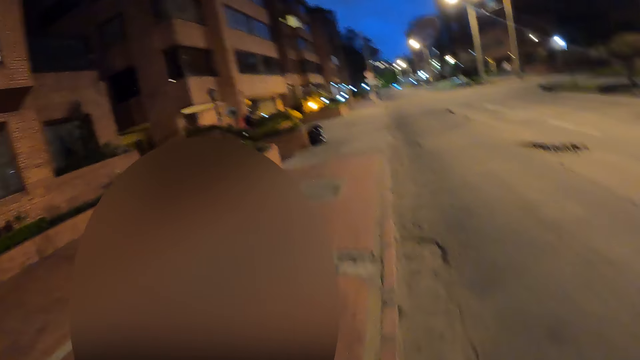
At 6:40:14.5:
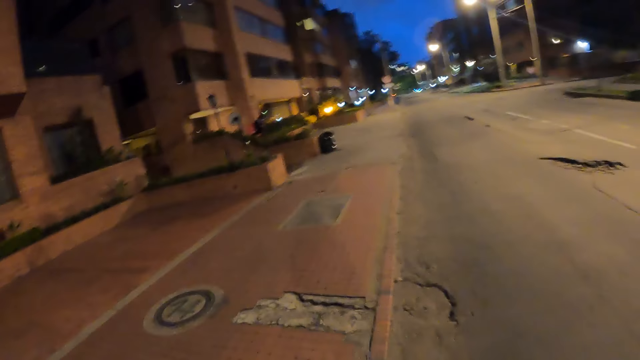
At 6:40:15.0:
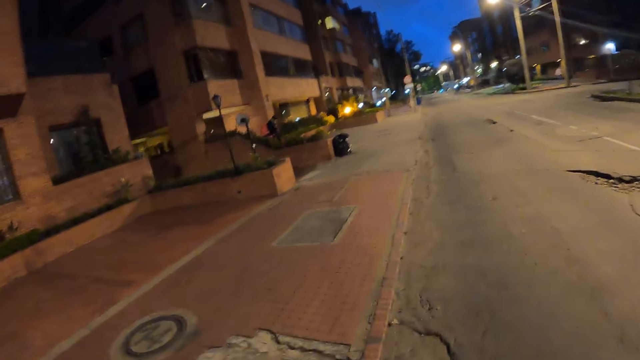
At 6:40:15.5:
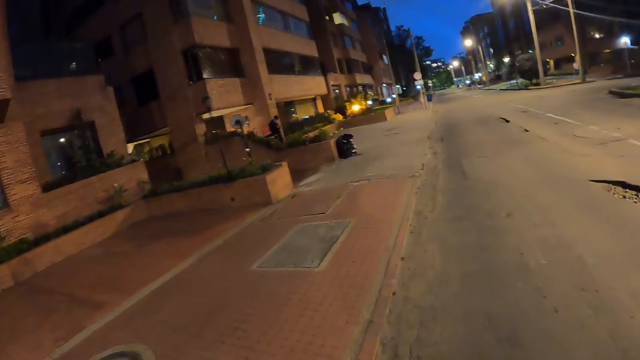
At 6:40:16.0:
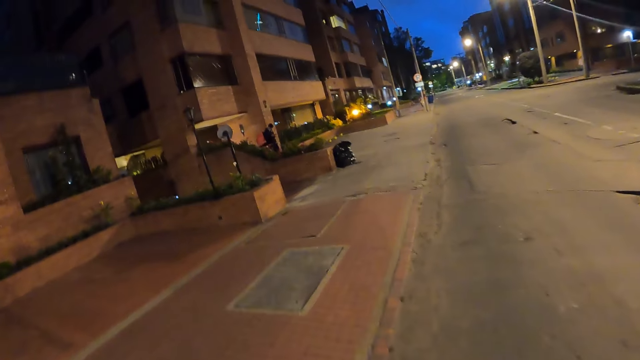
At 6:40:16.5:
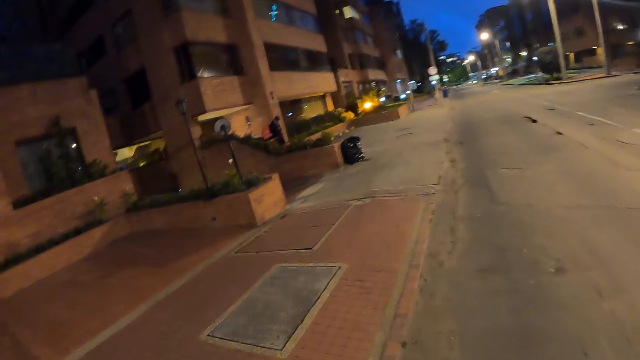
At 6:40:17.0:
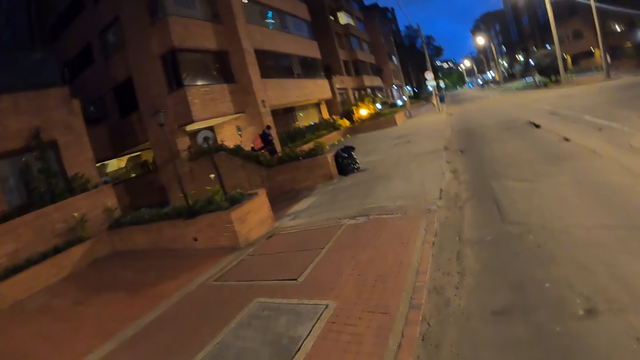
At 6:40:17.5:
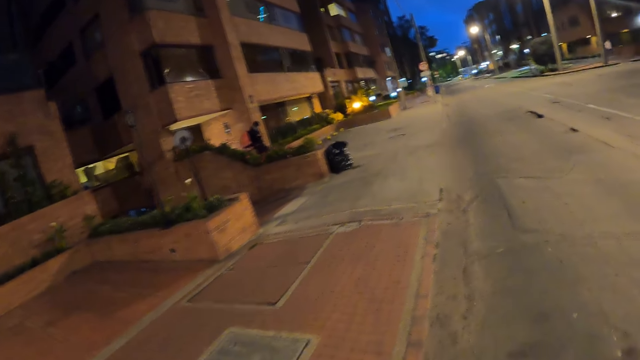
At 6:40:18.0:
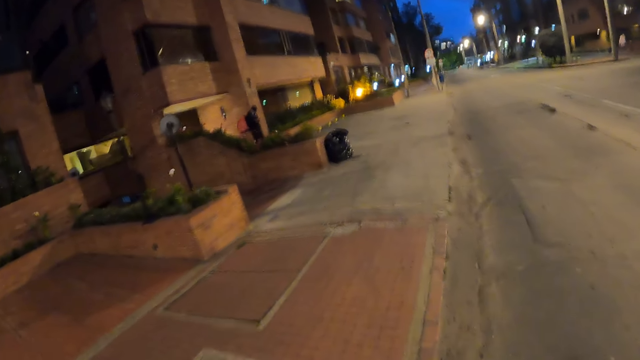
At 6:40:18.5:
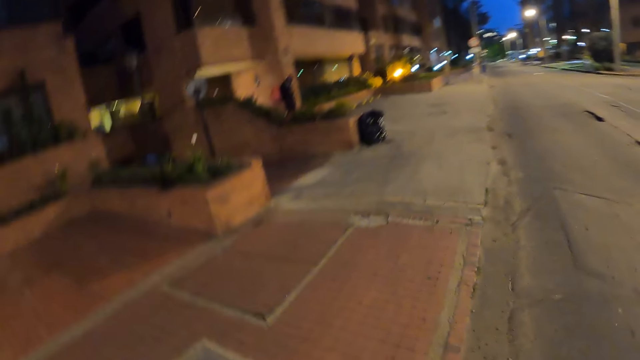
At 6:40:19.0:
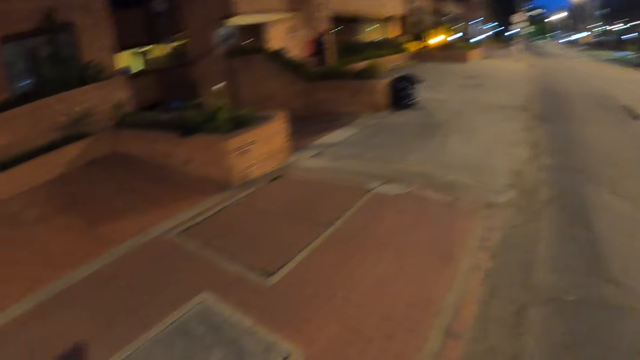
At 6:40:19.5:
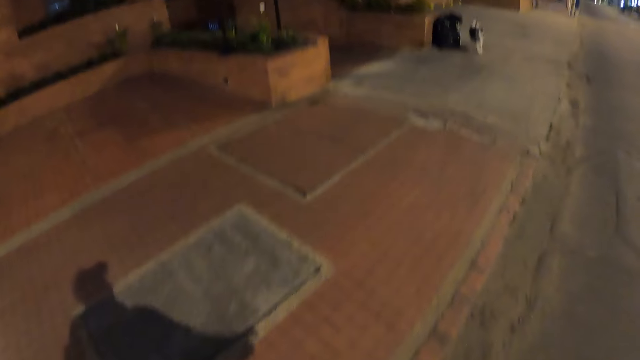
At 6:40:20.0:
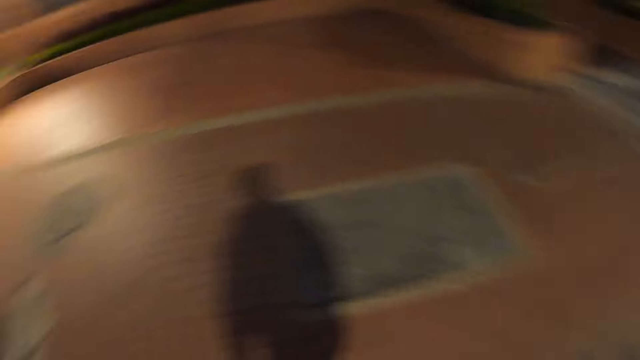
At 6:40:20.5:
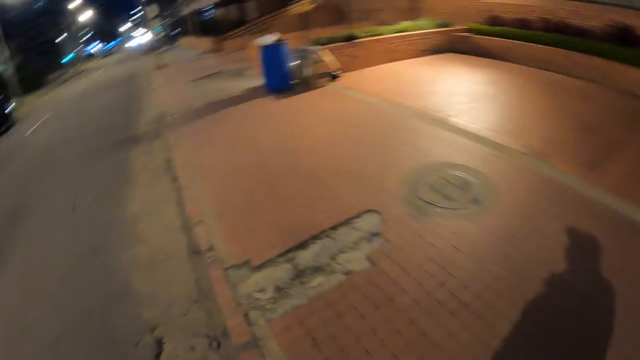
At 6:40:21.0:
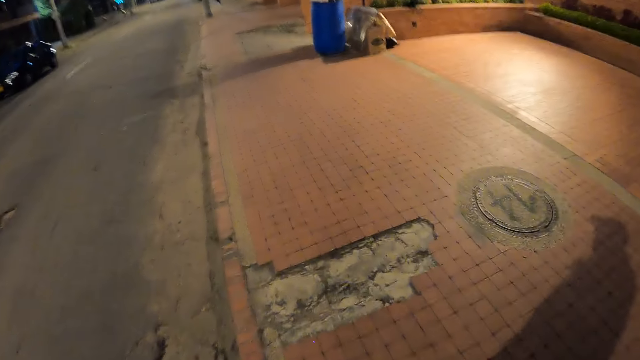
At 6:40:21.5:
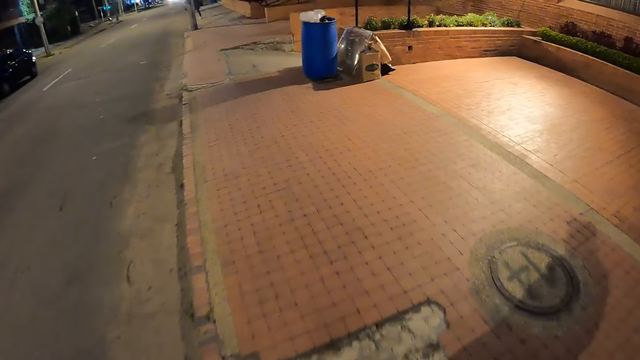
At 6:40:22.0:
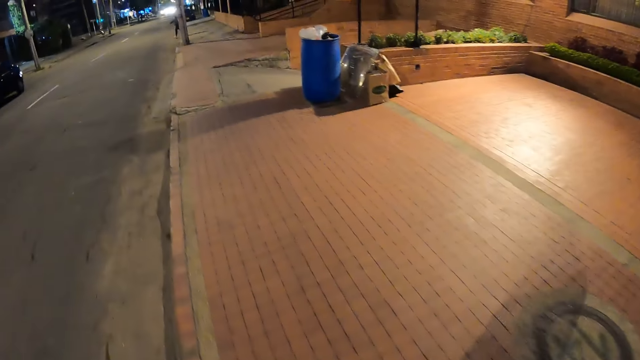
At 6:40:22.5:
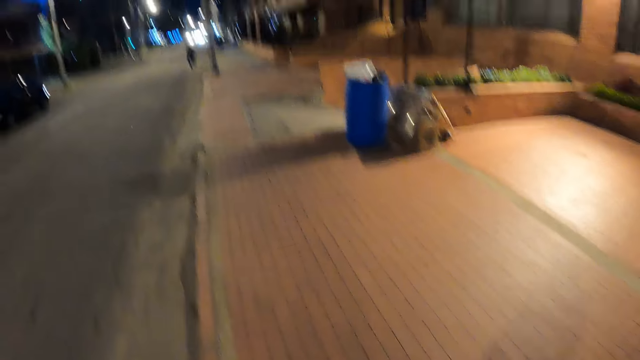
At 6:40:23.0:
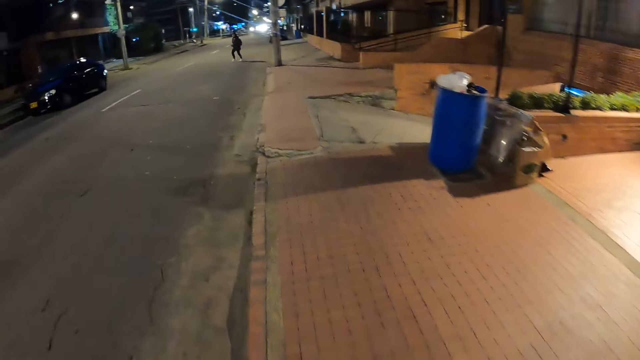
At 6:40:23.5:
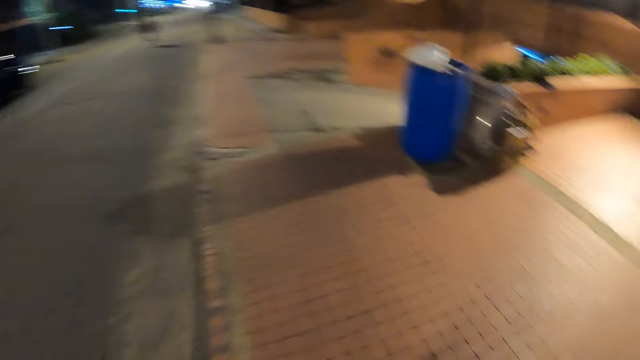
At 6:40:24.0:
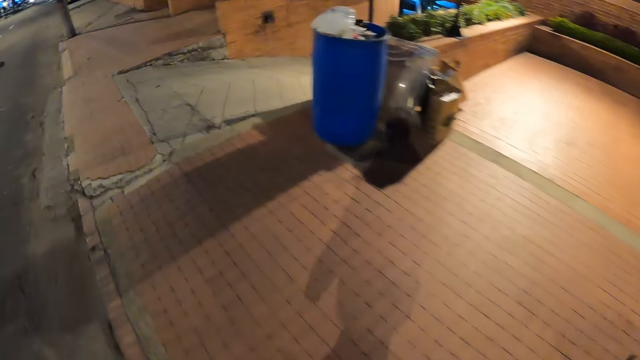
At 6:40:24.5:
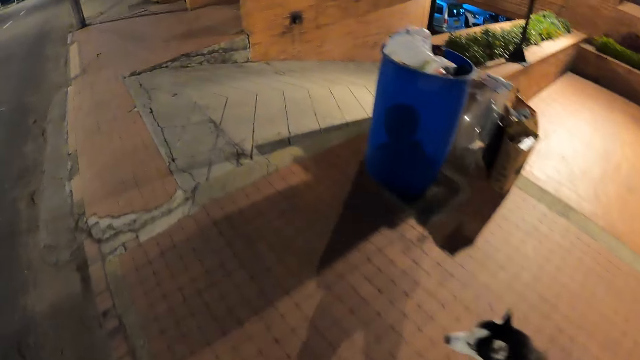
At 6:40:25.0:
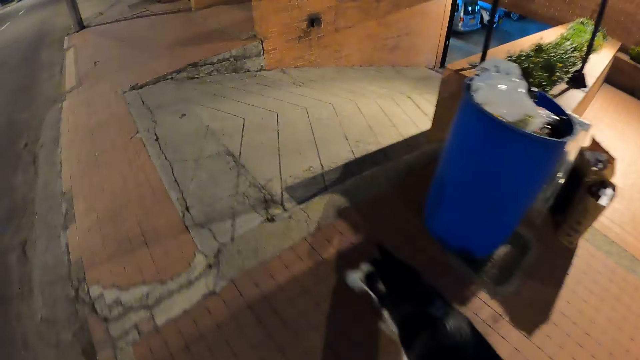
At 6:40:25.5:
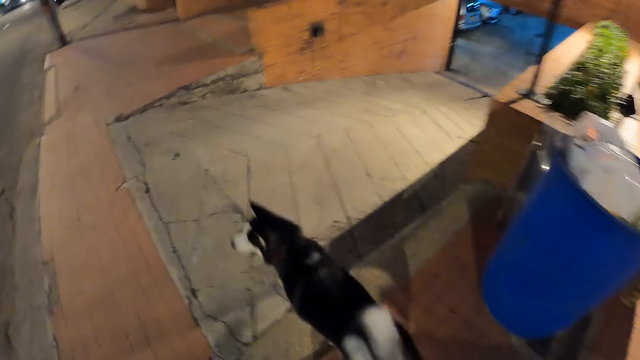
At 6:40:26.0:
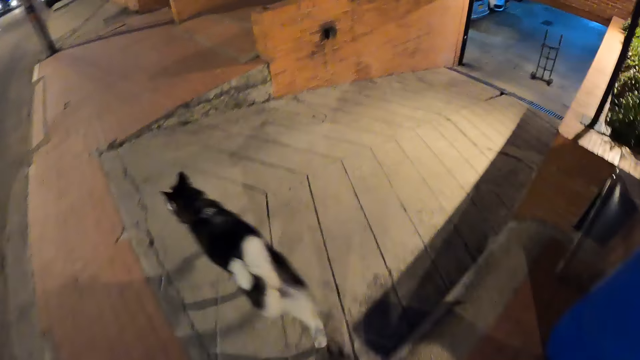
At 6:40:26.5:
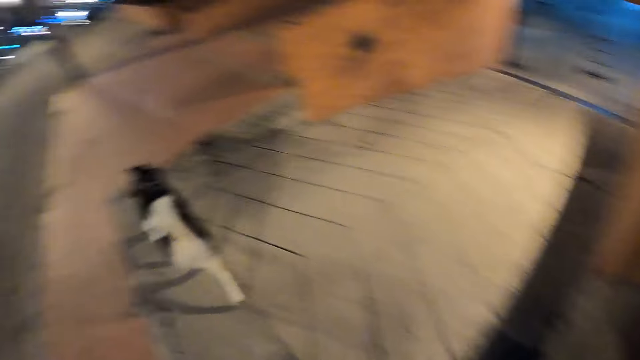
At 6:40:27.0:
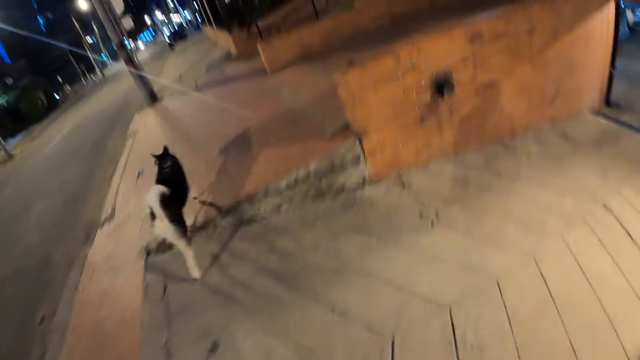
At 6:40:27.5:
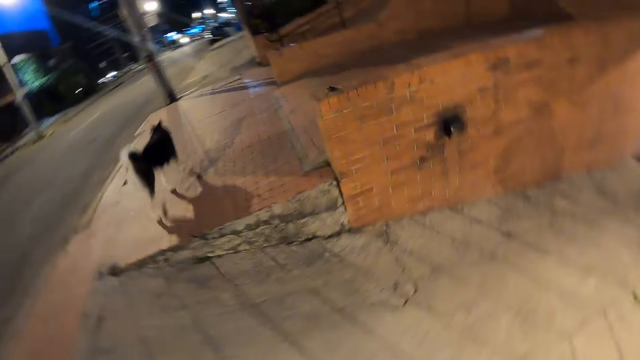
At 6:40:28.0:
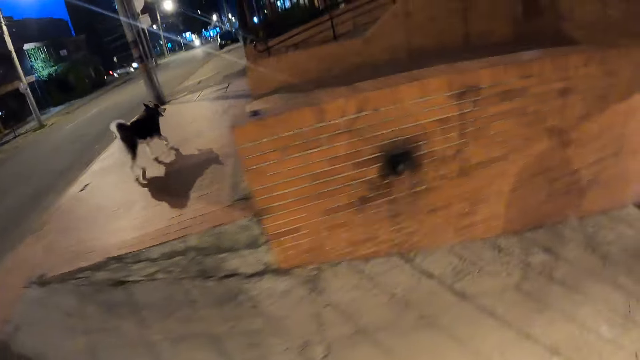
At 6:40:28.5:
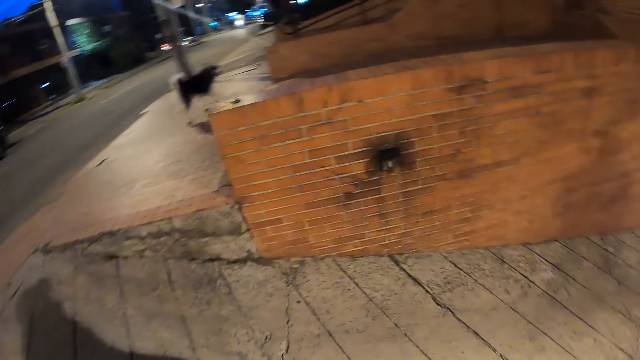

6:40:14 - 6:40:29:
The camera wearer walks along the pavement path. The dog walks past the camera wearer.

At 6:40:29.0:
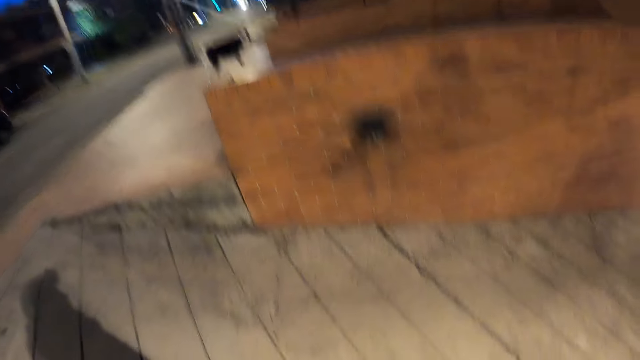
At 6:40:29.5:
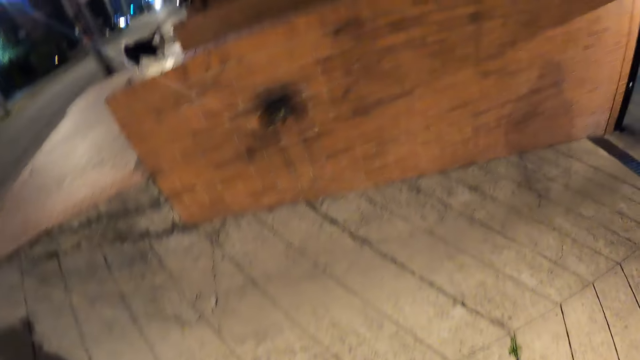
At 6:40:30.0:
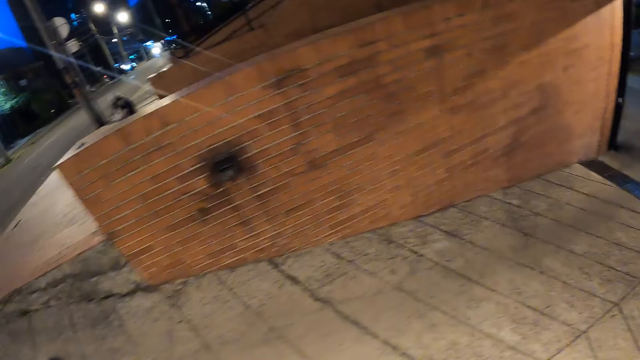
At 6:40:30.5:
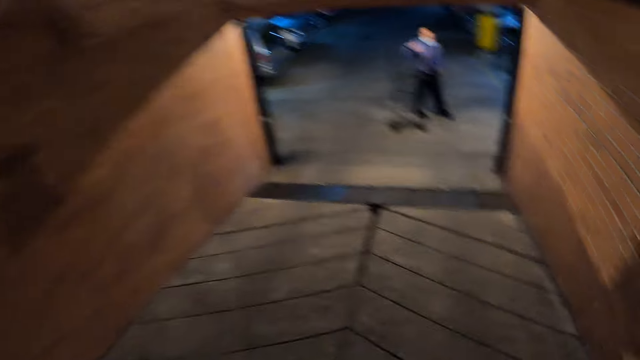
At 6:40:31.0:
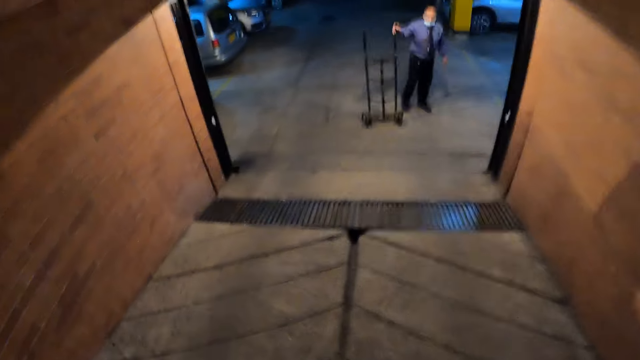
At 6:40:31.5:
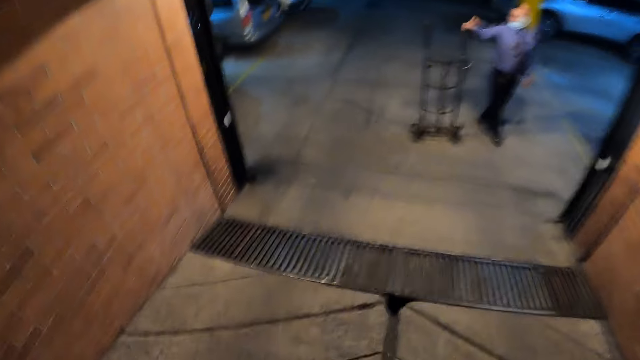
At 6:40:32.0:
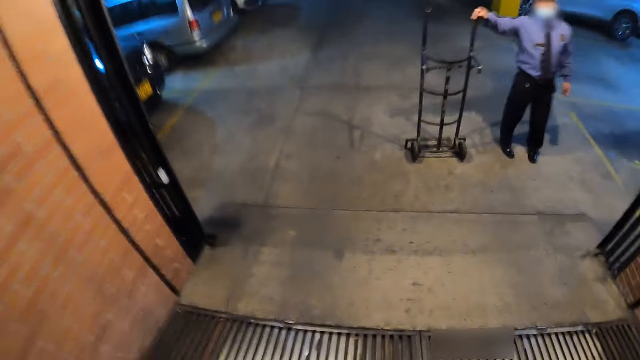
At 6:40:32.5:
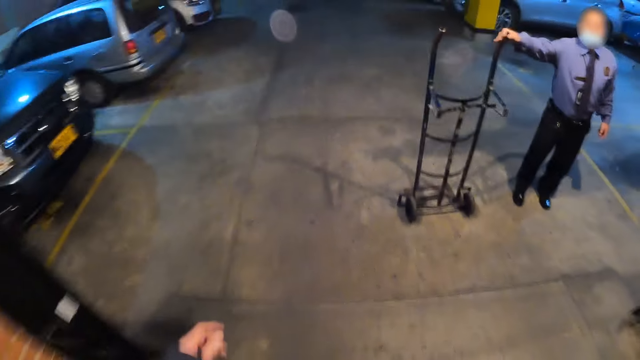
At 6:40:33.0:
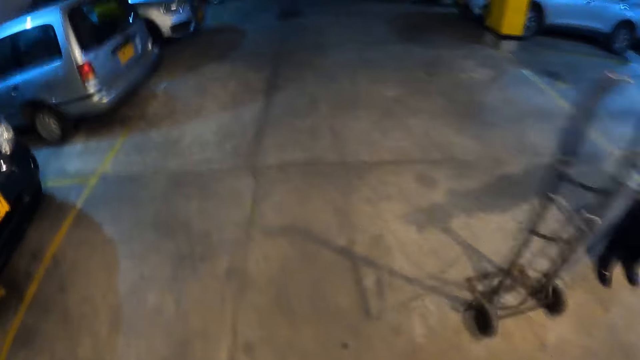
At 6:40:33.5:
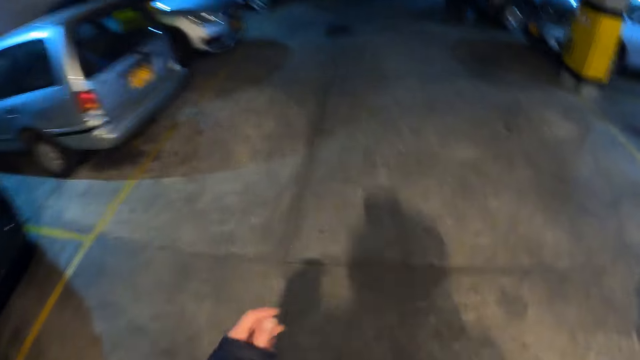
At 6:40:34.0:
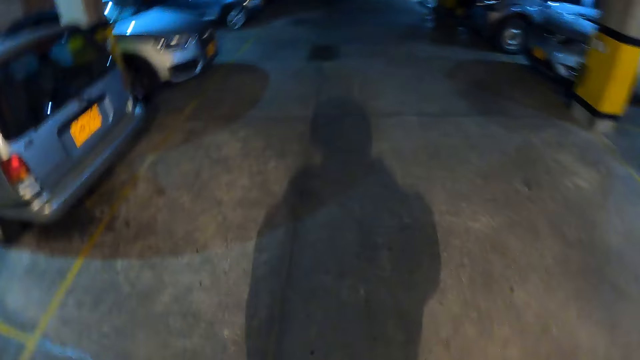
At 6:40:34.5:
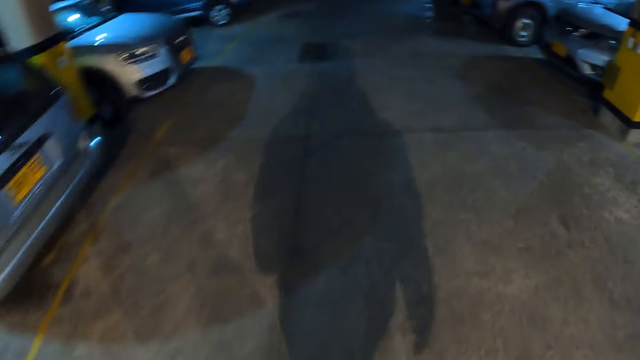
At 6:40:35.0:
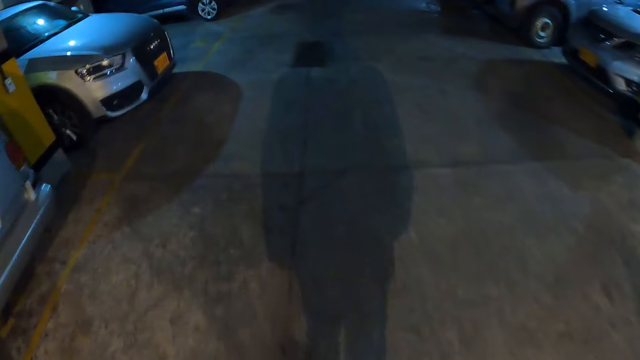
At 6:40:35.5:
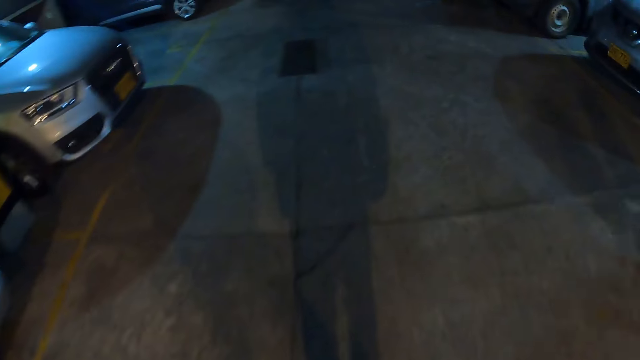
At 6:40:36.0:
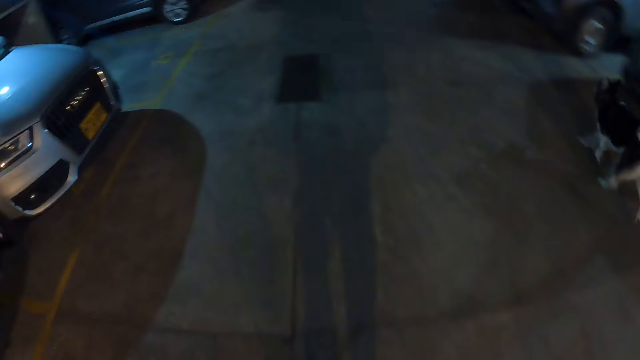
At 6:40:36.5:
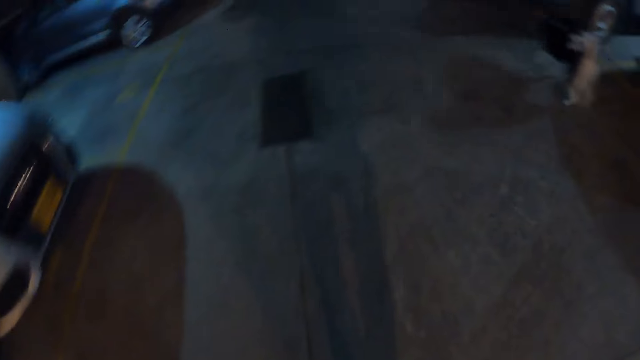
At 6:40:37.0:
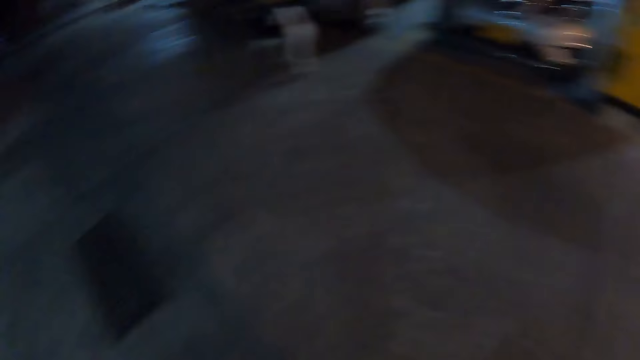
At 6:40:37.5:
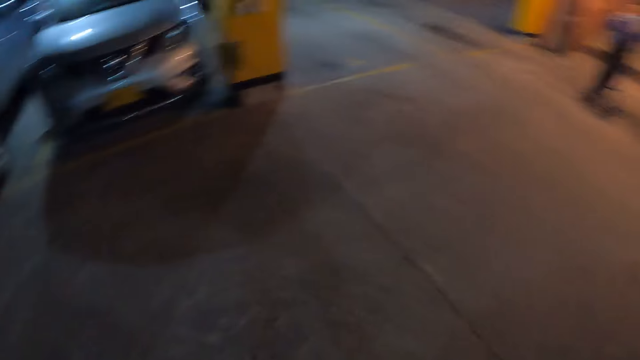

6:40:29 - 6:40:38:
The camera wearer interacts with the man. They walk past the man. They walk towards the basement parking lot. The dog walks past the camera wearer.
